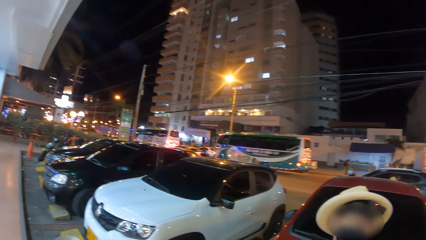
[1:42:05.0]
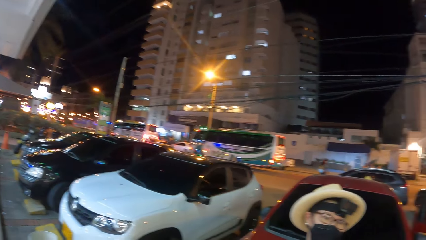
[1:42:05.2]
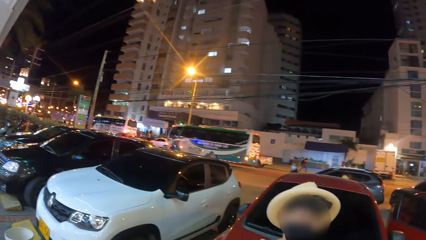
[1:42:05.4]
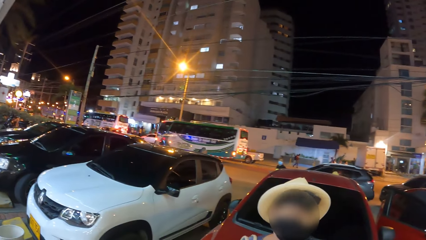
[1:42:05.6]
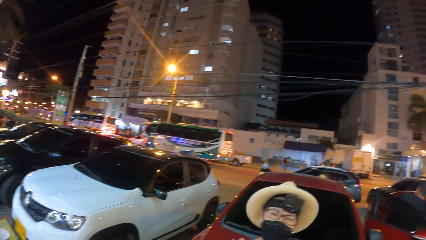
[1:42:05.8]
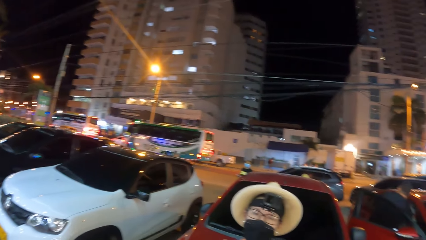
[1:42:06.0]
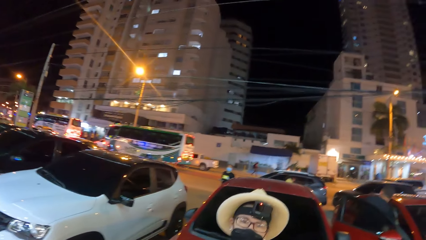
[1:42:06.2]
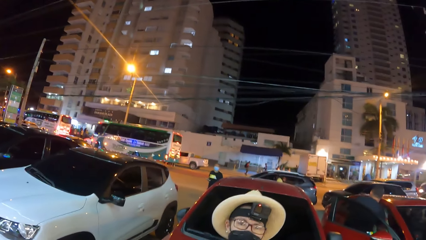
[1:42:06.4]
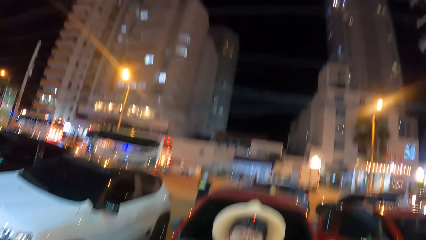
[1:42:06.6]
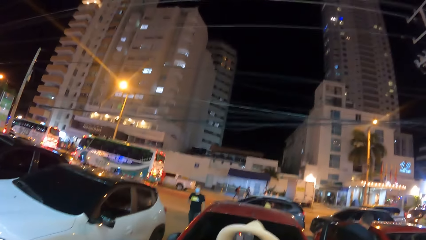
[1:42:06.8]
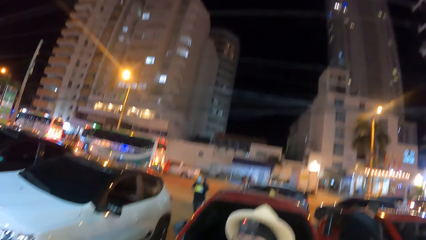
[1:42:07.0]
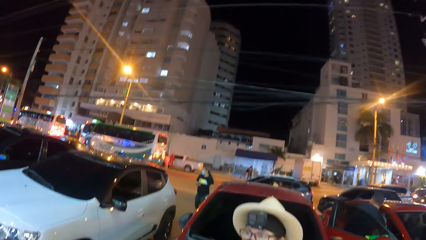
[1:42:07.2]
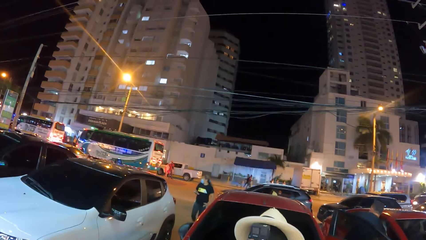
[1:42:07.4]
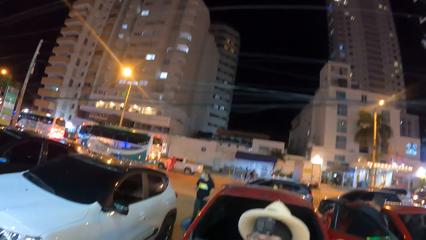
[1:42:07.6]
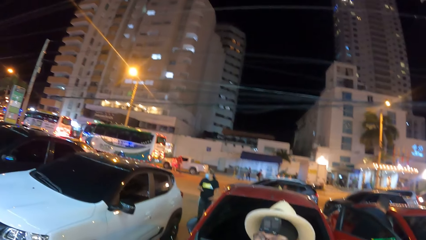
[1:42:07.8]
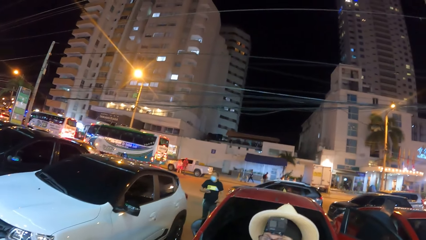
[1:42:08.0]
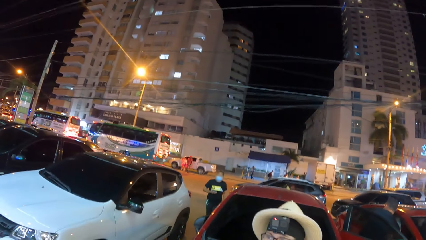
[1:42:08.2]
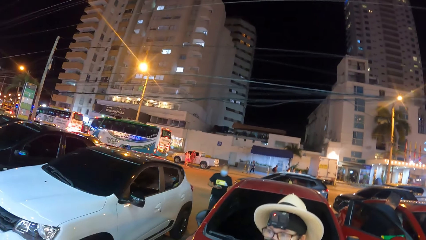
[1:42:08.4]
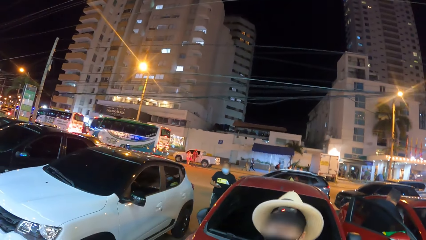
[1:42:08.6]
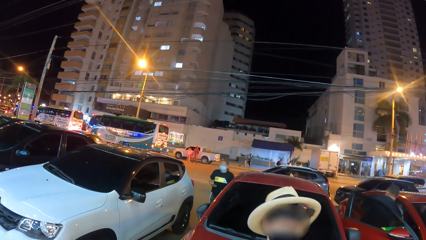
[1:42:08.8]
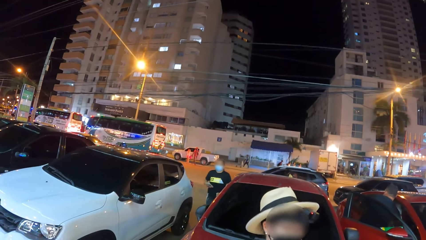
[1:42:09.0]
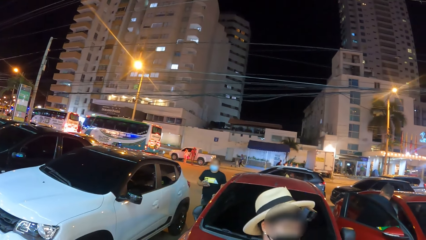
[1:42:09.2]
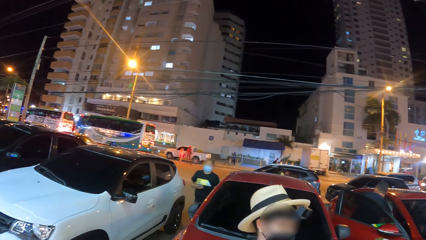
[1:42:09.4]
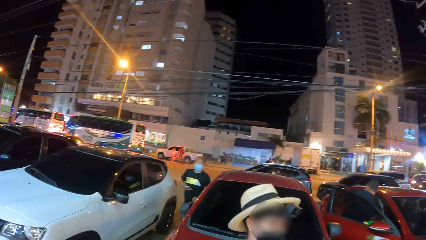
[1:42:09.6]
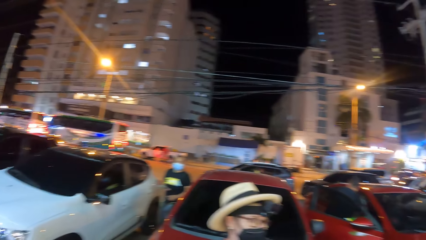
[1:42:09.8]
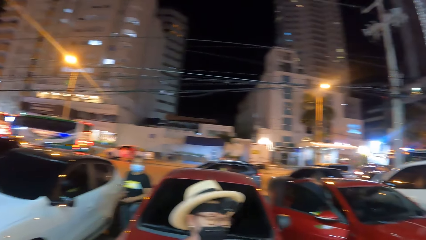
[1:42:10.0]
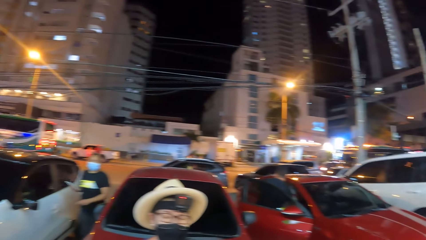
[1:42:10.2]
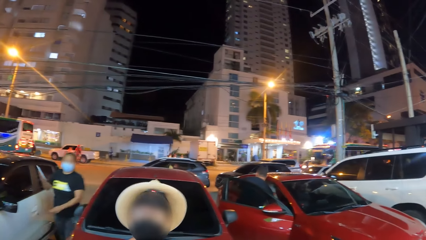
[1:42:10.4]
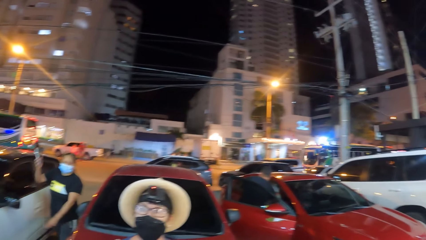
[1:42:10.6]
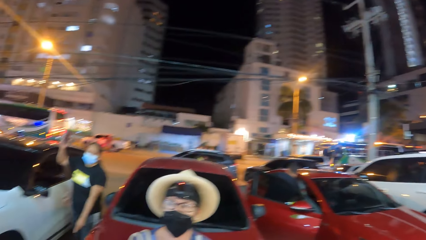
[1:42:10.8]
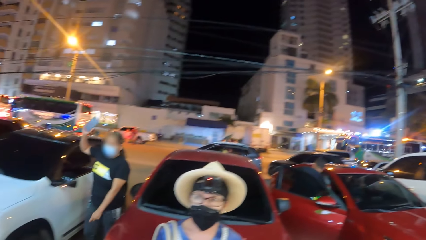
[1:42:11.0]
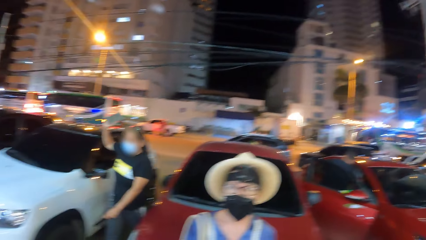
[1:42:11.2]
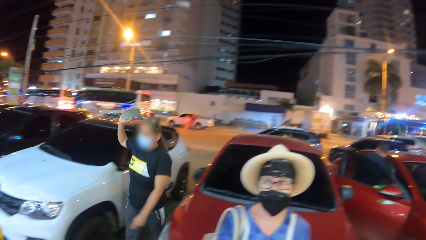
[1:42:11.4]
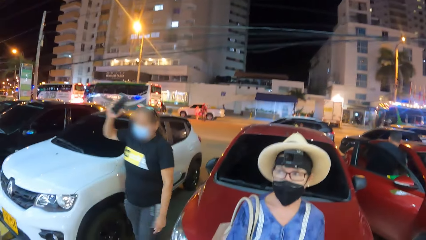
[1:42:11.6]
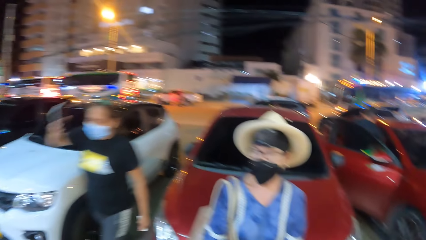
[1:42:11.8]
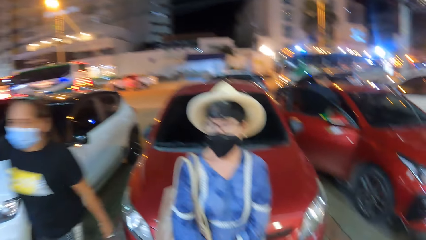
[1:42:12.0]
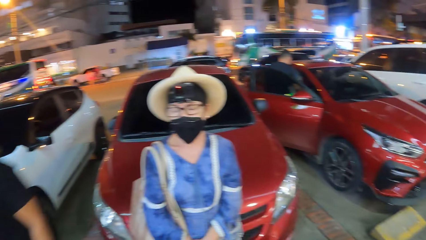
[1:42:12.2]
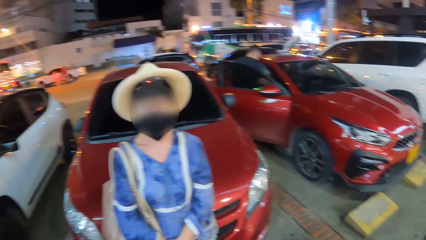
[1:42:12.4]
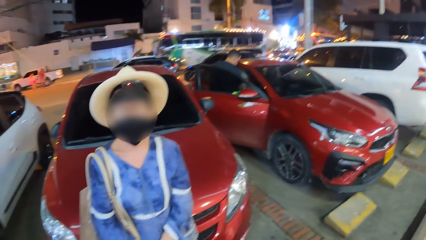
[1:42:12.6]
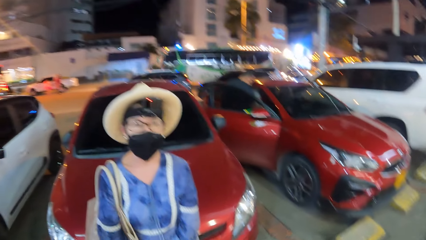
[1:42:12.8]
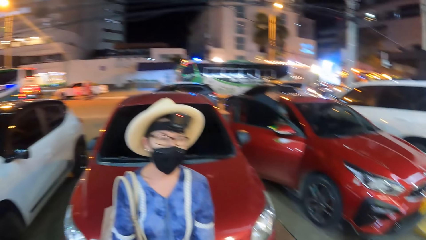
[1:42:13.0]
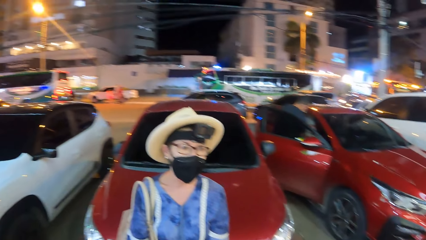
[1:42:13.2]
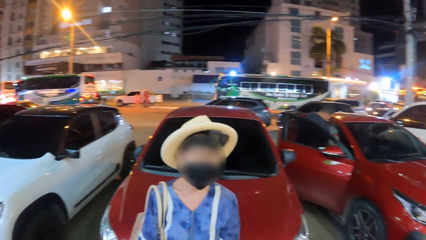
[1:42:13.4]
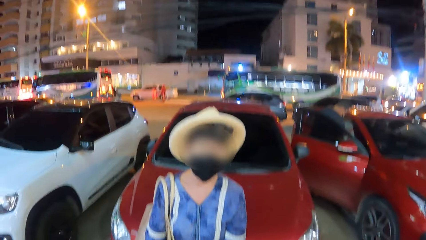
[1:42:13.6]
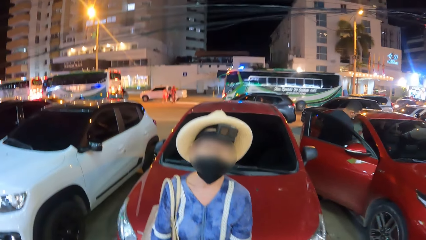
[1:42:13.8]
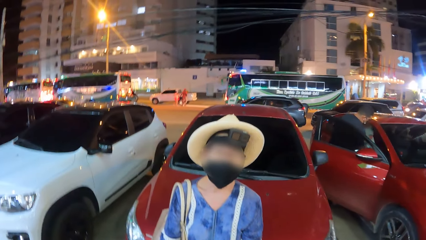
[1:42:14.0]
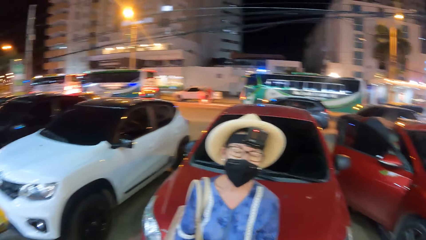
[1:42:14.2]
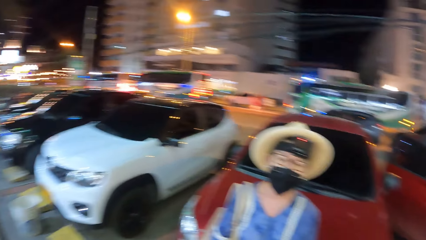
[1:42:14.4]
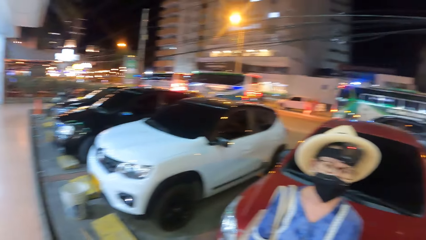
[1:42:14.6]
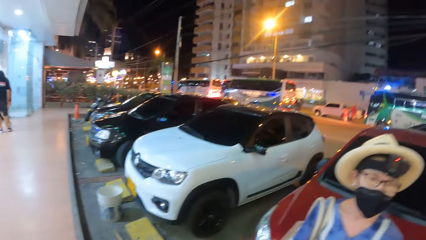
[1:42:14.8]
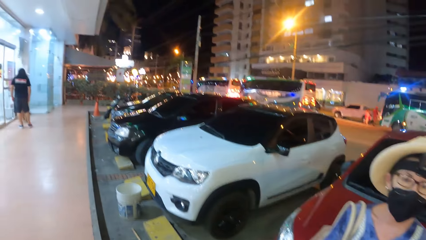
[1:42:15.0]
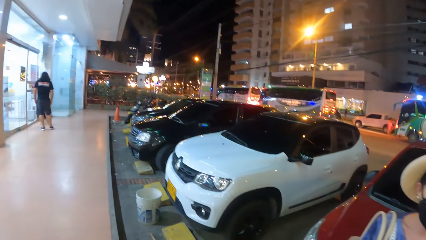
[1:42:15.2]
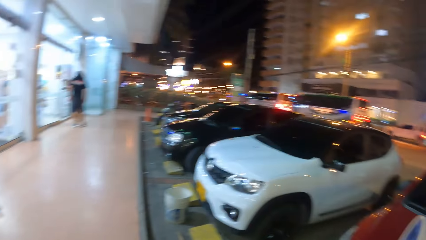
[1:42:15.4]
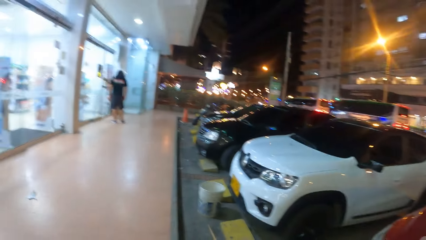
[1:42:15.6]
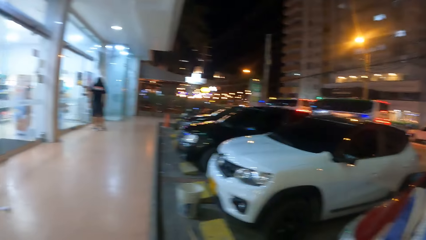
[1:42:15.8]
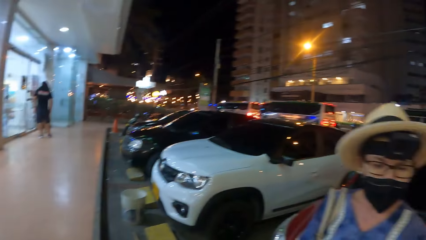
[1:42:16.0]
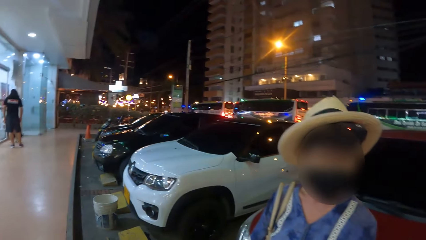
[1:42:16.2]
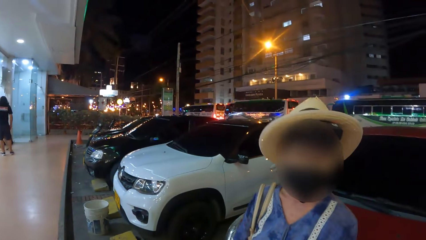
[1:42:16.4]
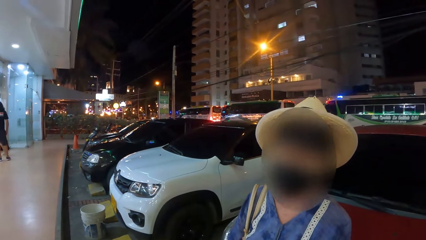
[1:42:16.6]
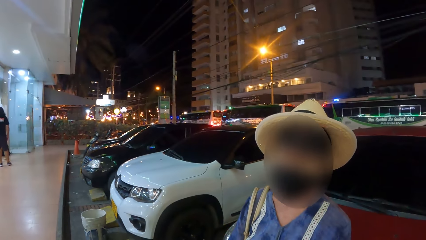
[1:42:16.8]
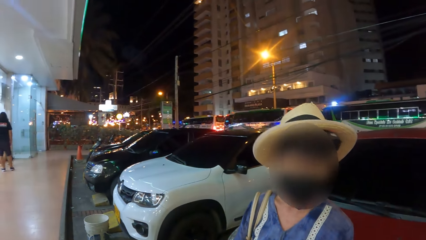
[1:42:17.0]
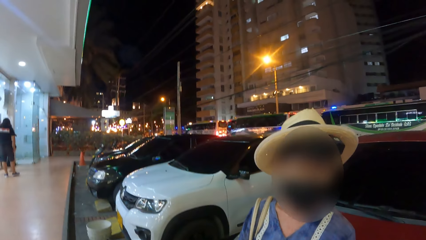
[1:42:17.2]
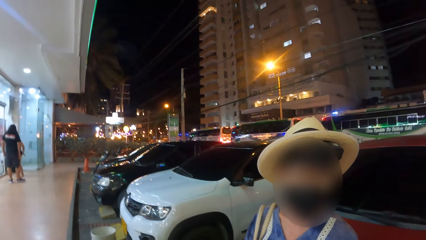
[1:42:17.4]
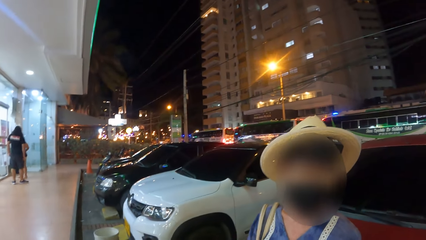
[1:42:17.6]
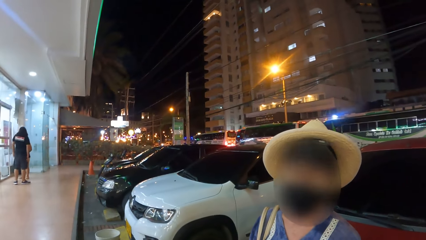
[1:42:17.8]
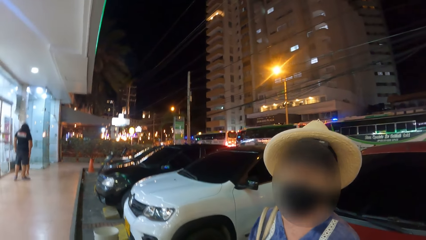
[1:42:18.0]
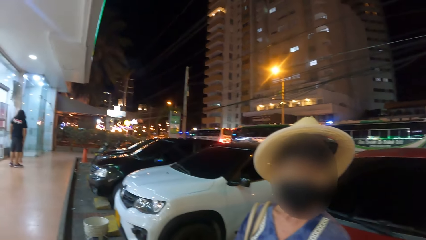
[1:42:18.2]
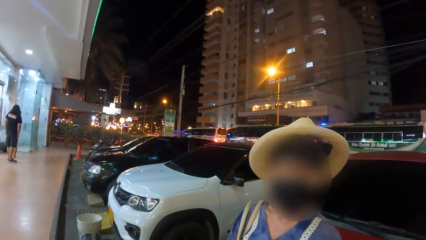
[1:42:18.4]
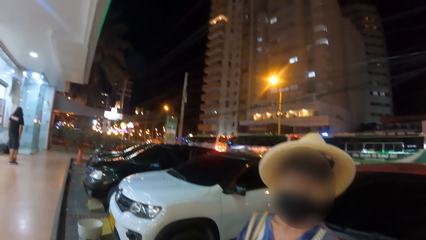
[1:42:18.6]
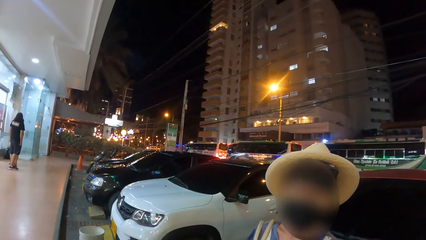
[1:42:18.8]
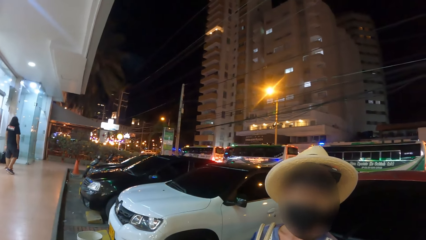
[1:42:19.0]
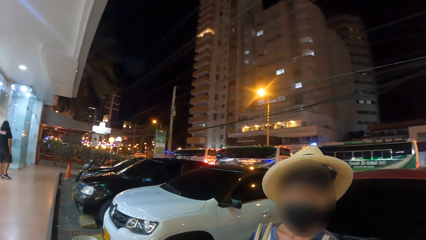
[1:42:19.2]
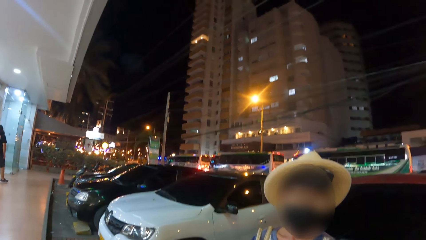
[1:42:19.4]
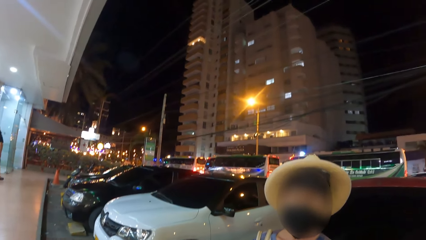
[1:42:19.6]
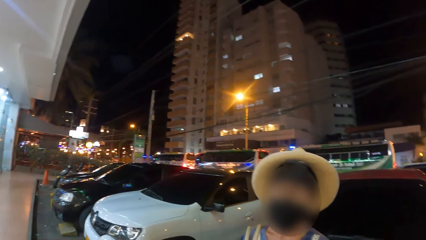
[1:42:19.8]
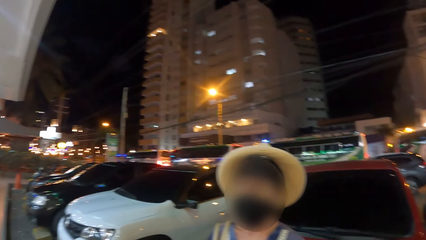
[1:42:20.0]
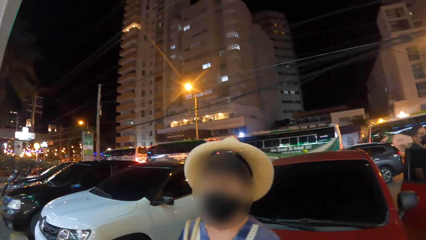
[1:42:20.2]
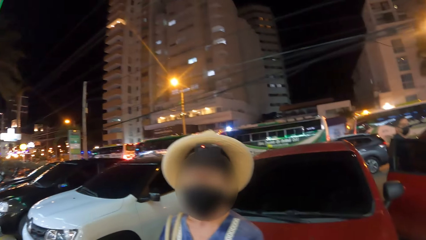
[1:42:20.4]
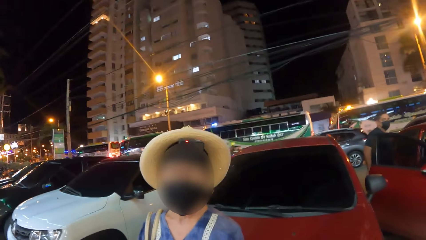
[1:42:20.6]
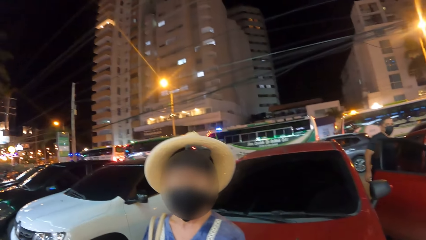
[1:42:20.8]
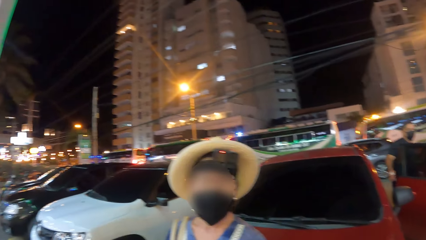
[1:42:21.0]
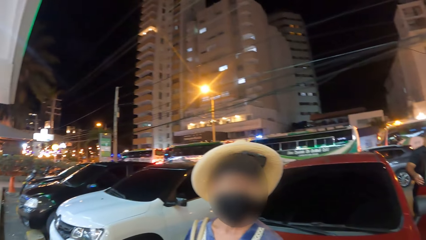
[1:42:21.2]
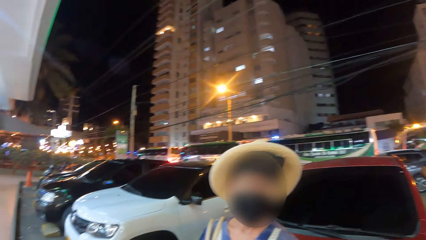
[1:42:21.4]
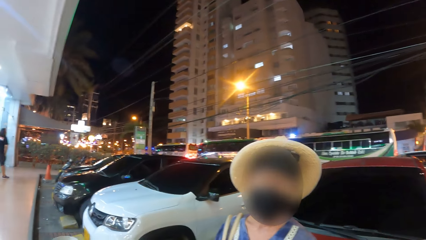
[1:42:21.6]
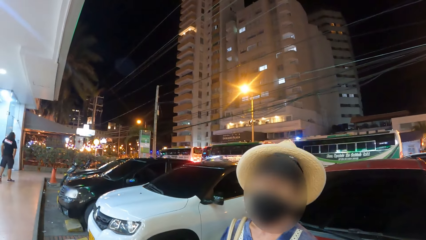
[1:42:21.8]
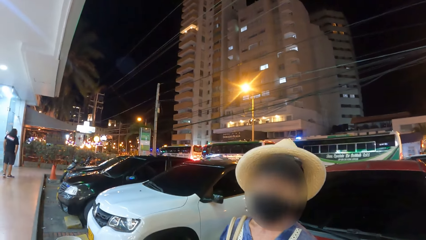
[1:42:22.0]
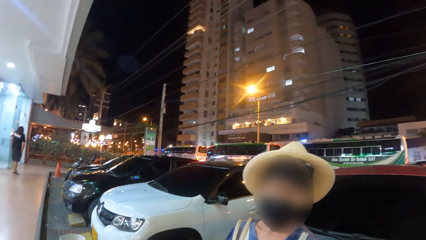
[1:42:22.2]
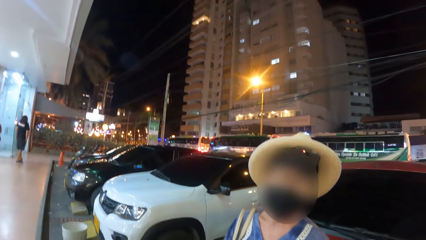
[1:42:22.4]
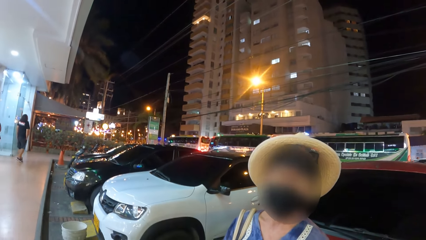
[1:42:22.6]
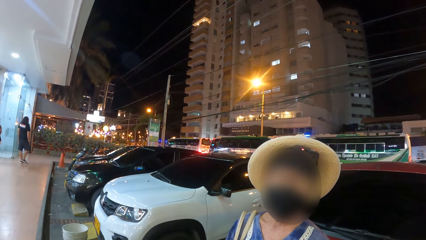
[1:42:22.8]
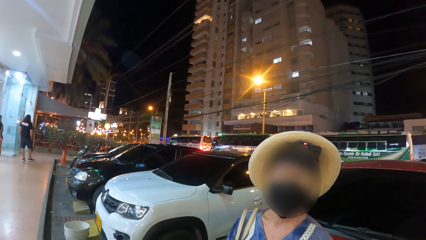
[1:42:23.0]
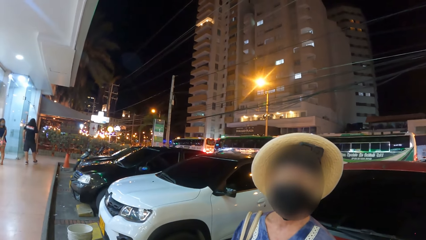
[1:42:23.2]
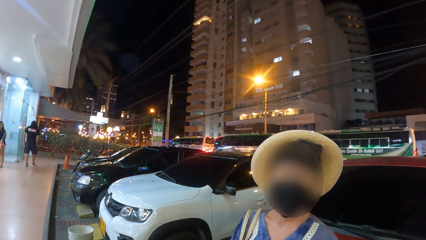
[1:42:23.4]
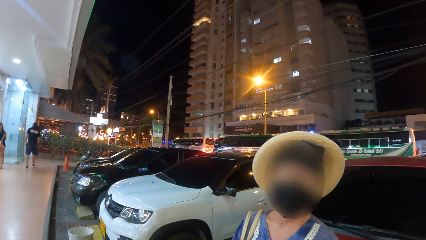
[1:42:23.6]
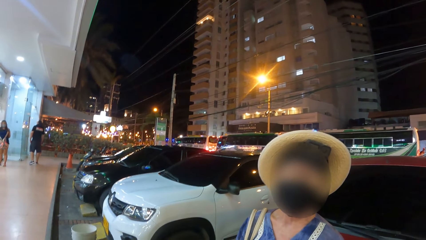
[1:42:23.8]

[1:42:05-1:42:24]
The camera wearer talks. They look around. They talk.
